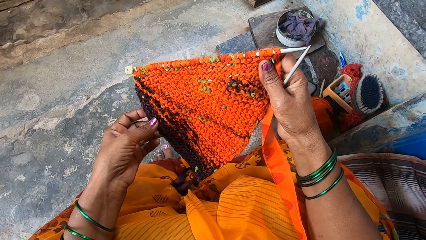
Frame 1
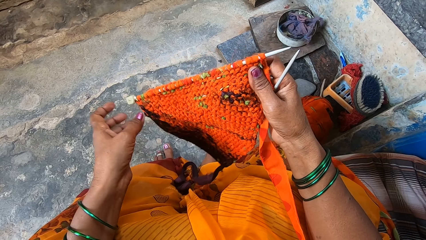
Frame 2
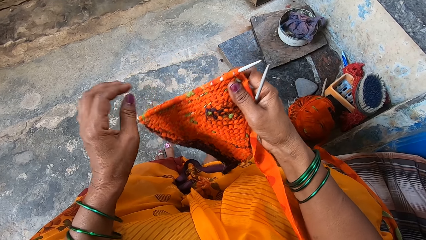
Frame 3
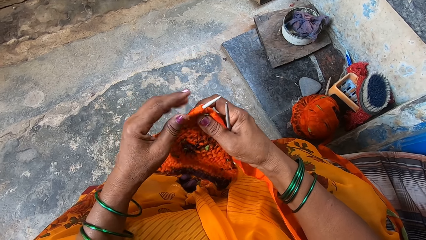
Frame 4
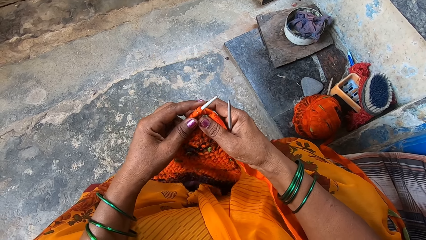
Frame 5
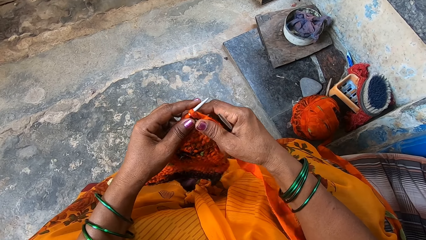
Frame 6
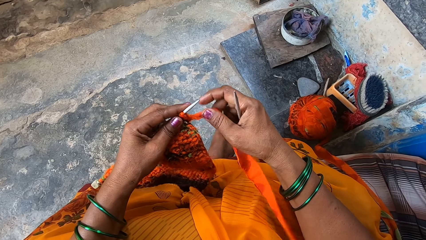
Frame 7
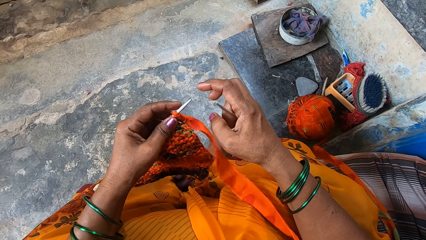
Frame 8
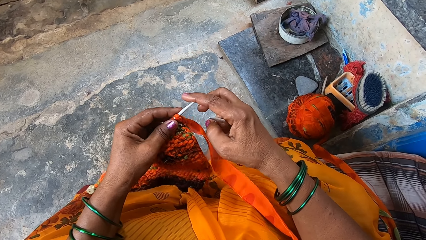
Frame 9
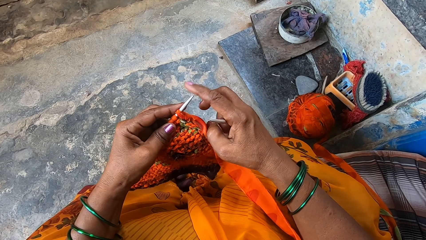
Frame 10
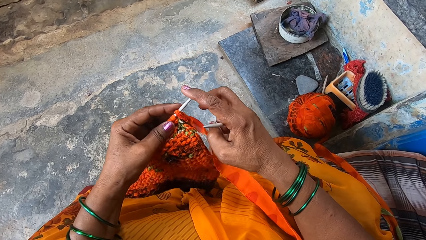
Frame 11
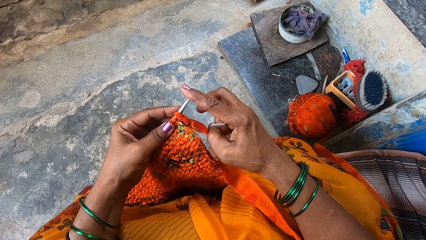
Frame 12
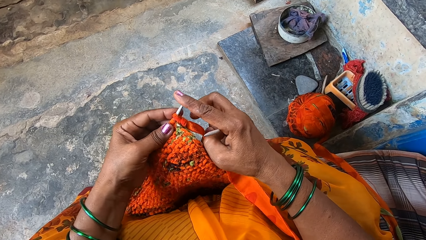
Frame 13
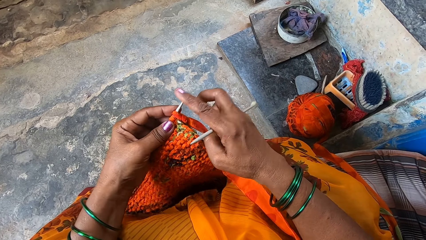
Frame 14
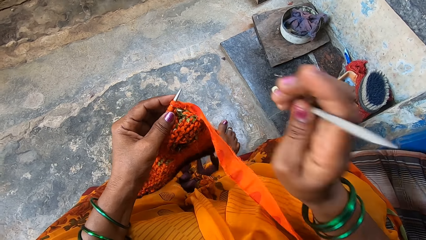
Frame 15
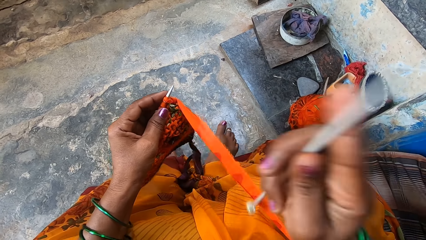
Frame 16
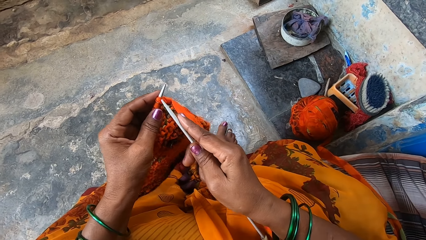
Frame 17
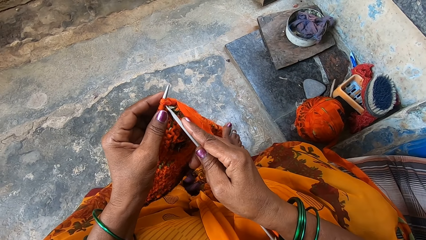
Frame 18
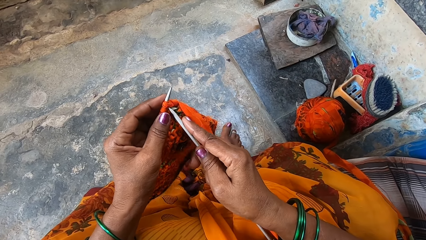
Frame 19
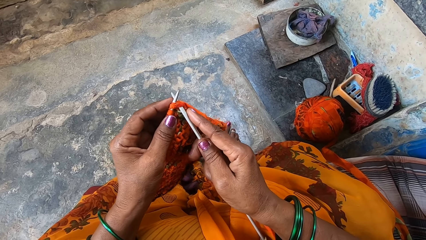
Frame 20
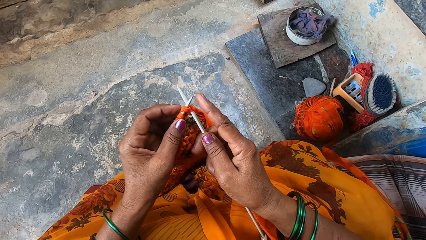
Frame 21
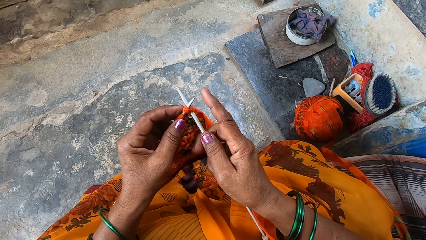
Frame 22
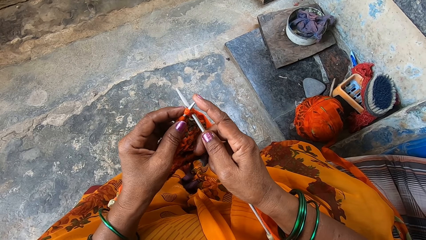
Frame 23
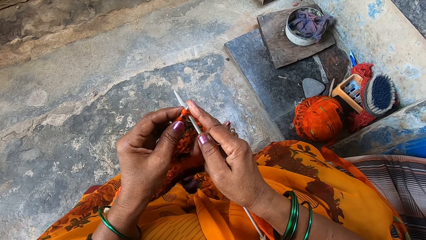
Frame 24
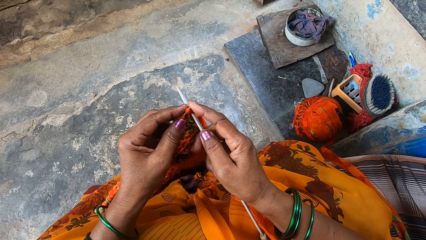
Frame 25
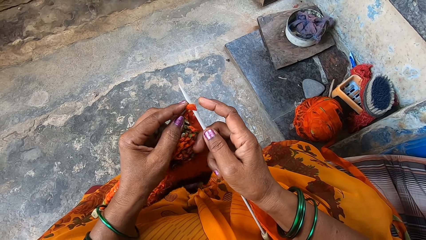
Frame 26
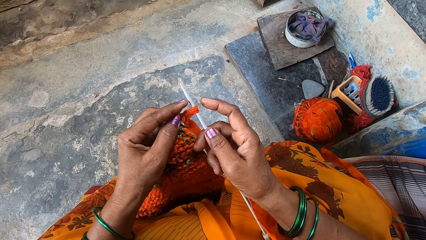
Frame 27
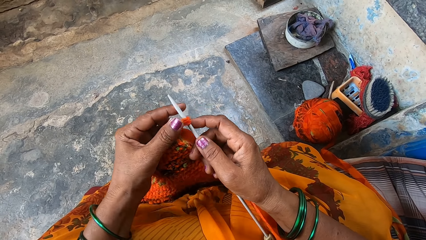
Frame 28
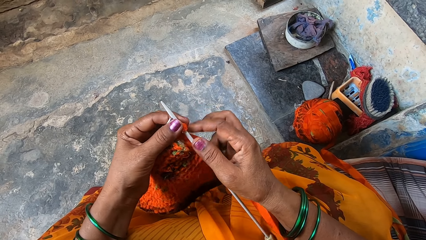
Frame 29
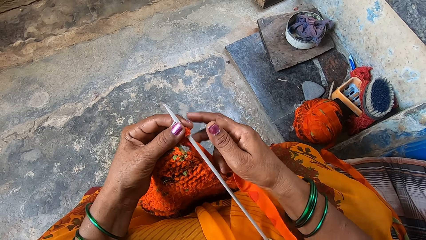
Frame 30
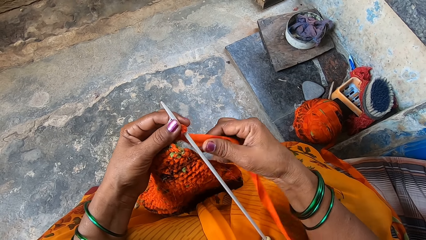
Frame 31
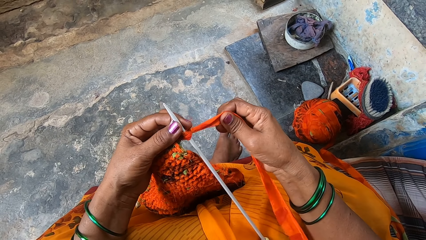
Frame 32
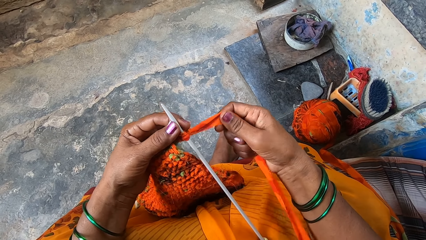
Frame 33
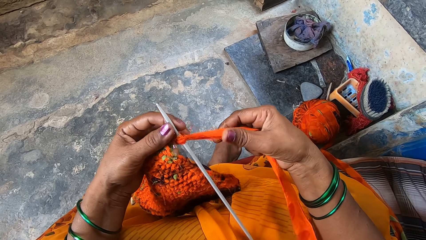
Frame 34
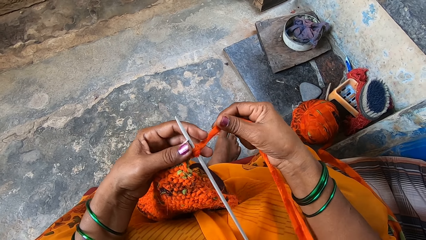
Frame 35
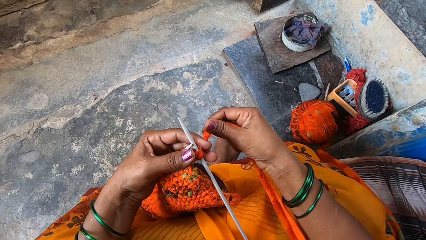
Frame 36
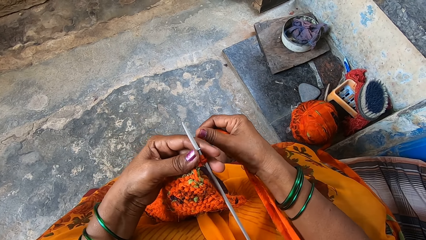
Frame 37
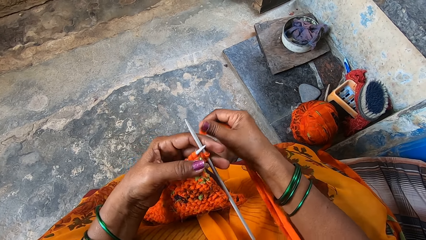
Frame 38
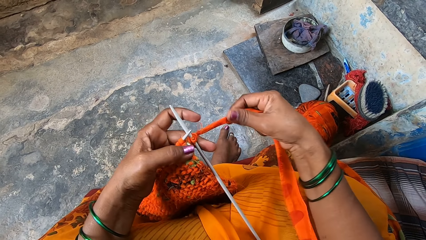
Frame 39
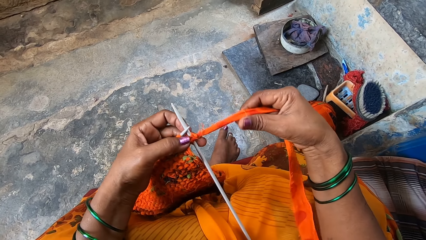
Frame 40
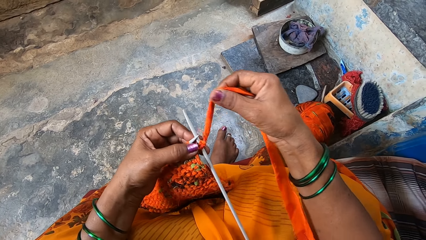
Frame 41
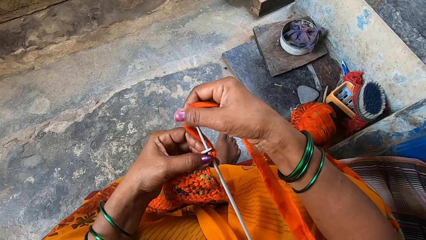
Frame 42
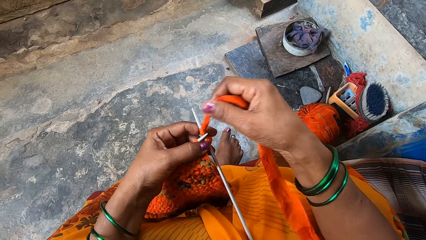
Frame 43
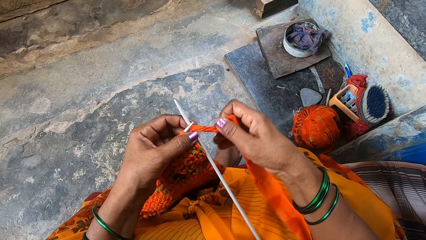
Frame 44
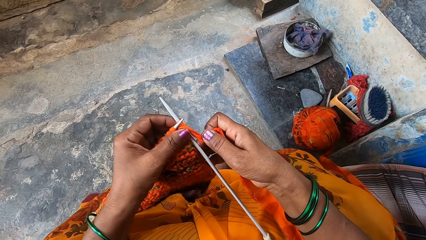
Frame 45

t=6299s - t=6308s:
The camera wearer knits the fabrics with the knitting needles.

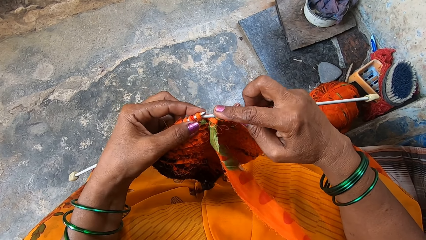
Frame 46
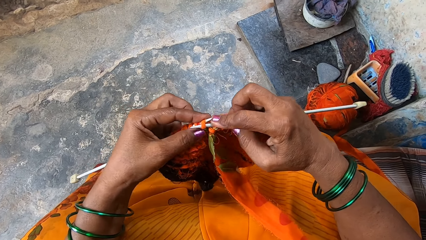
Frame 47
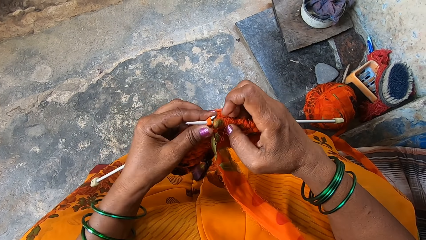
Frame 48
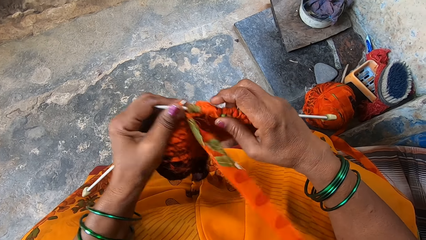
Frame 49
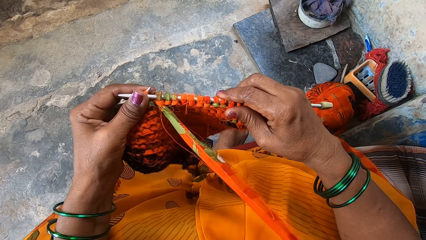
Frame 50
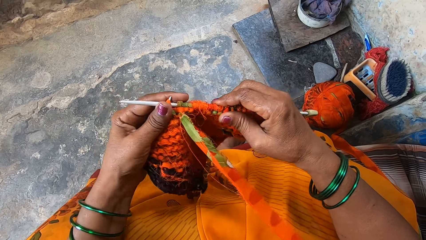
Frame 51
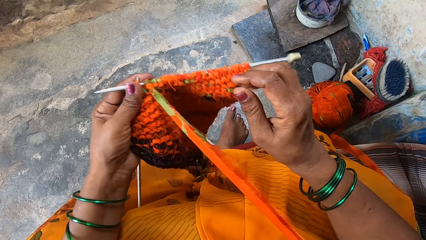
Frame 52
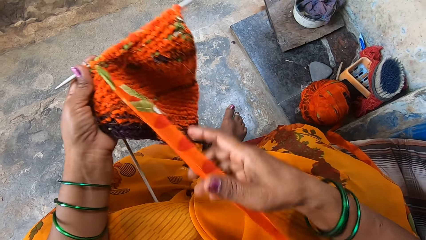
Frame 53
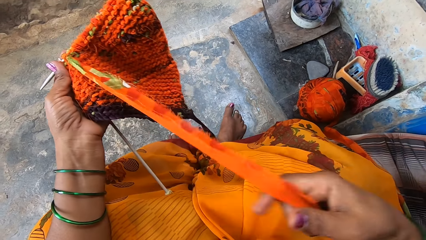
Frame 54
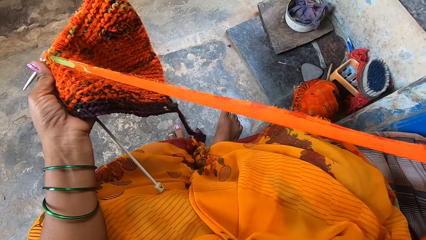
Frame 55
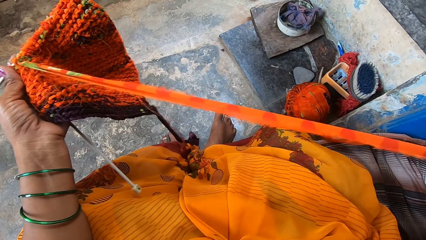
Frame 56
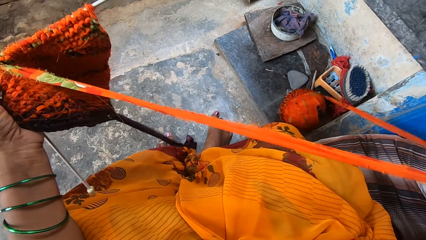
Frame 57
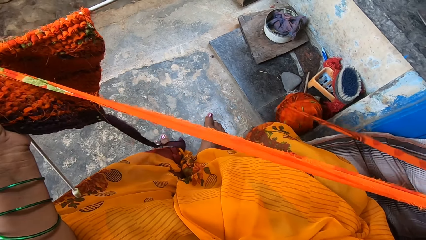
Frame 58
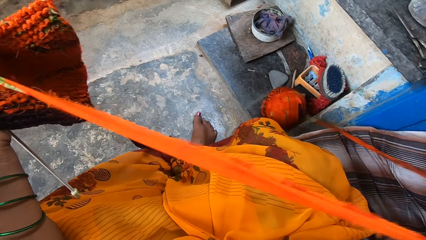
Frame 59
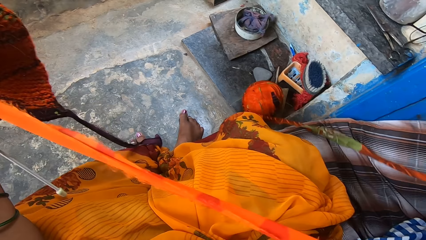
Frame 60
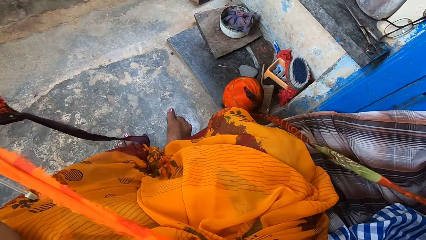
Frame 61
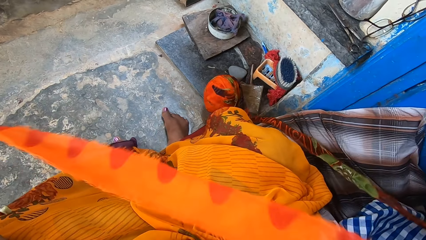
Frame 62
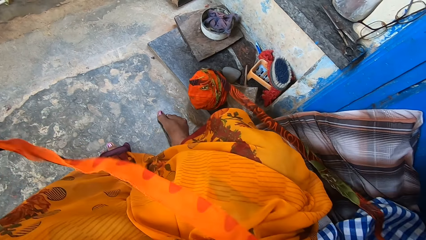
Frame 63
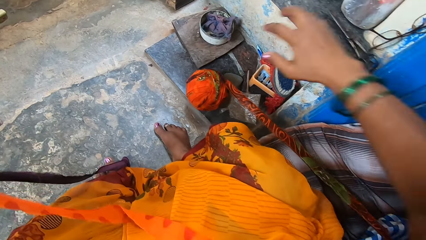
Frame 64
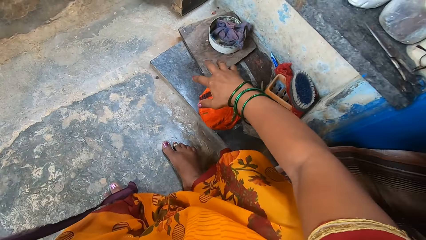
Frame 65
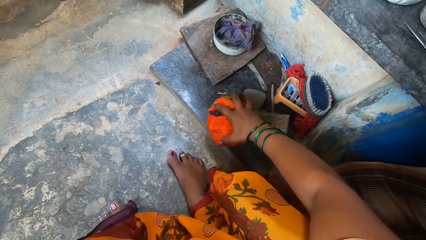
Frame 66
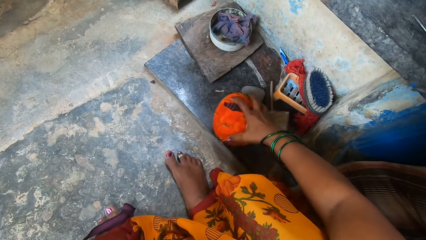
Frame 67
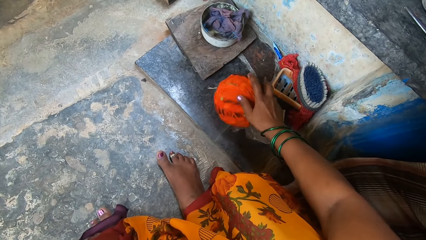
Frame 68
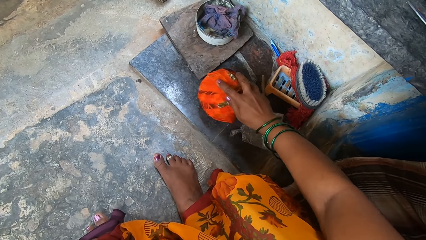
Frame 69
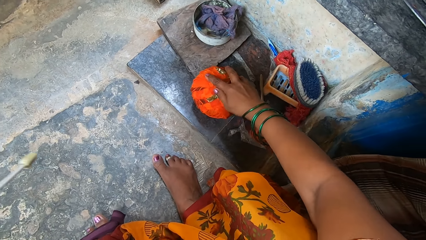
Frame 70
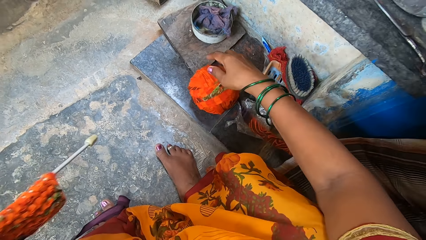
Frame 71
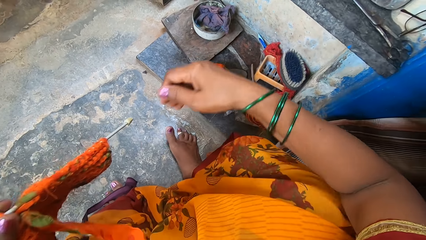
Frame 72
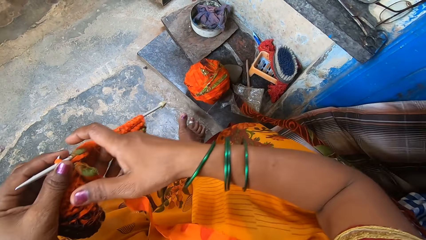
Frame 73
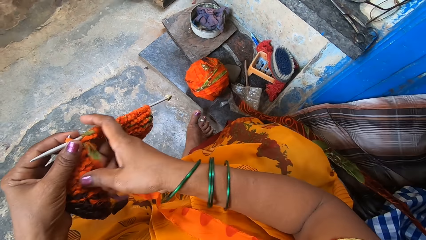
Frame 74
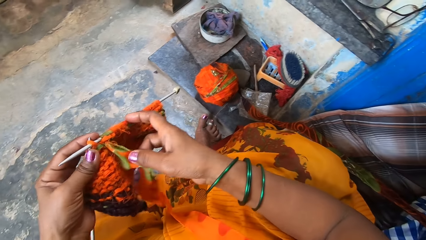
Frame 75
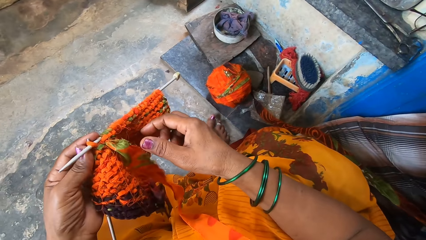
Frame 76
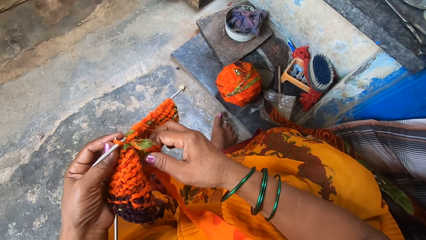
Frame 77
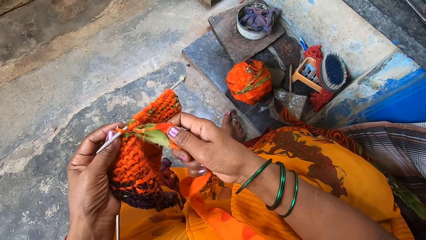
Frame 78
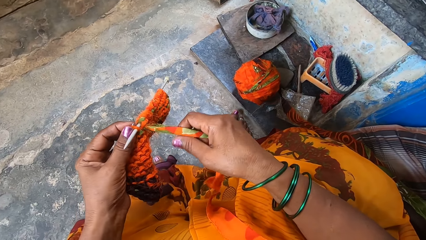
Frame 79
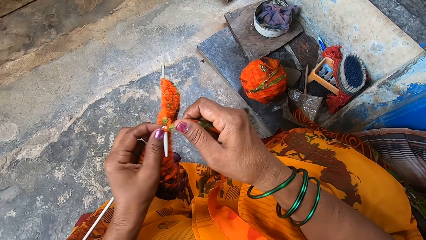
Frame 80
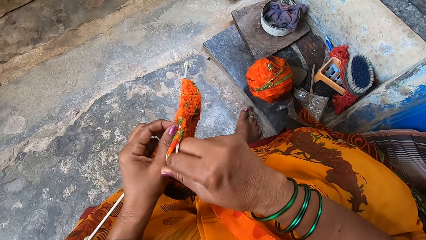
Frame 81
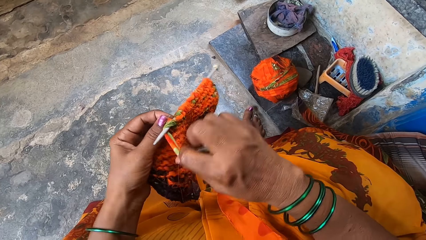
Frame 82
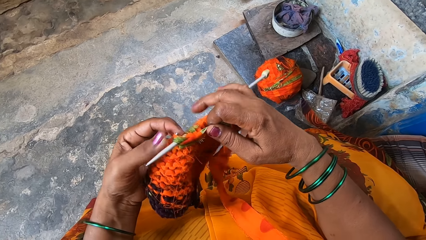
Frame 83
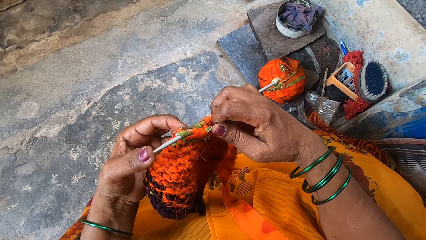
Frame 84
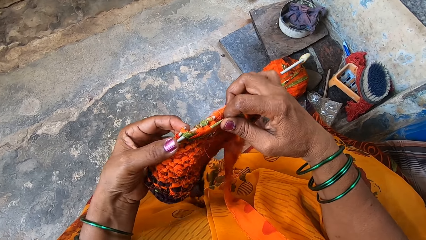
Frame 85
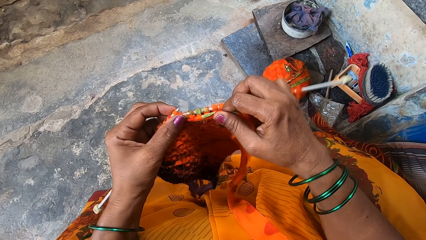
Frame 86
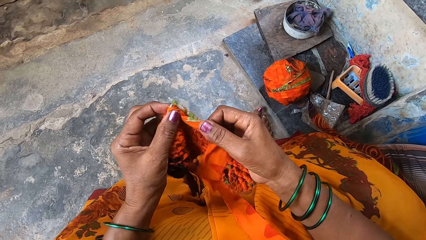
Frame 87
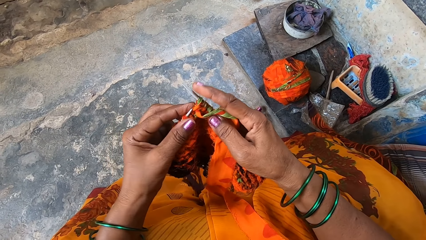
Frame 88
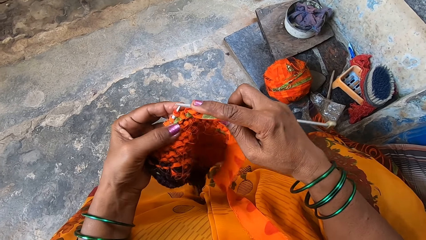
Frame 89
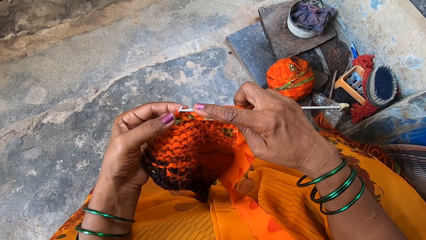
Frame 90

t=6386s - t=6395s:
The camera wearer pulls out more fabrics or cloth. They unroll the cloth. They hold the cloth. They knit the fabrics with the knitting needles.
